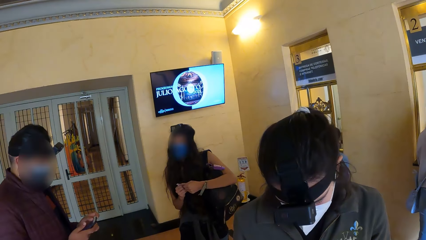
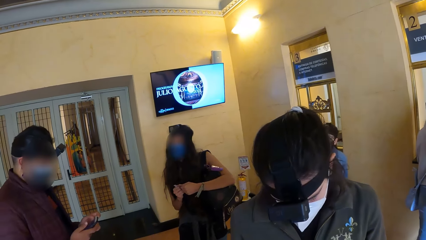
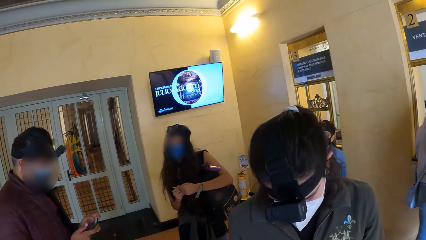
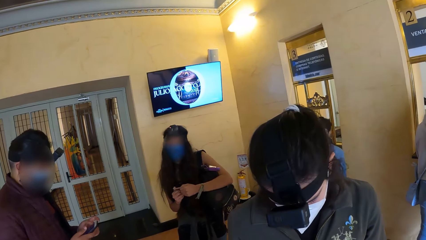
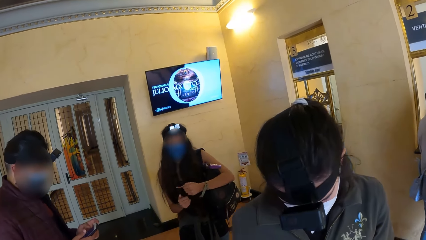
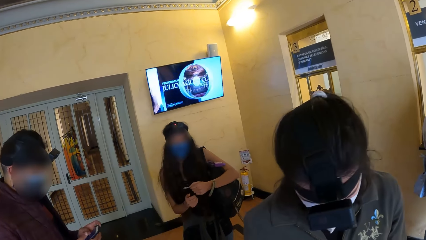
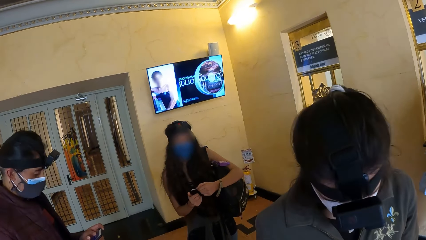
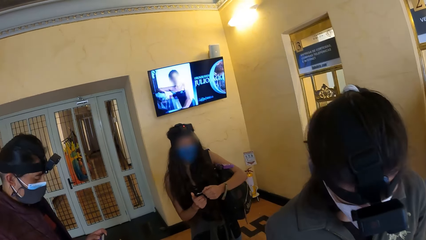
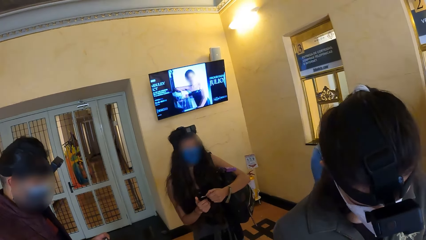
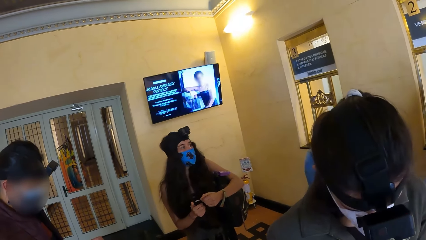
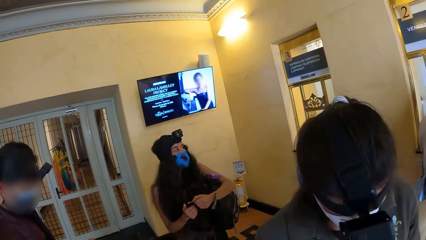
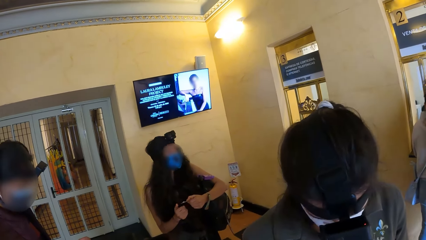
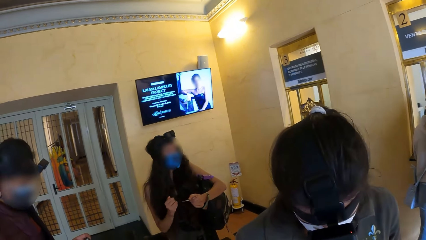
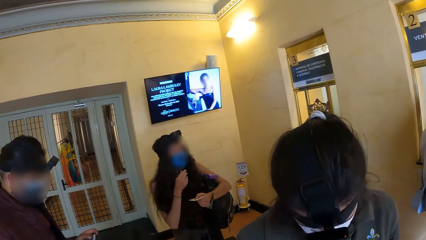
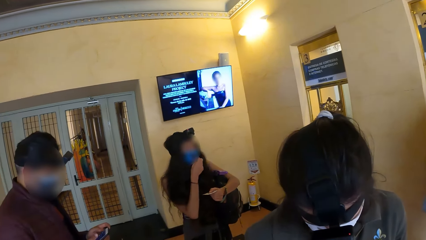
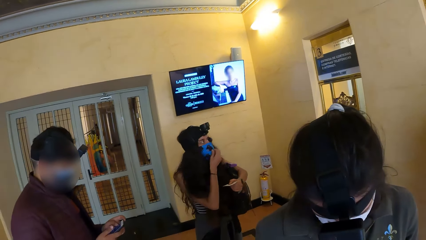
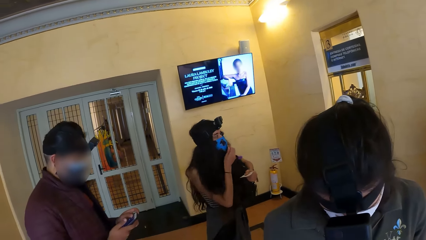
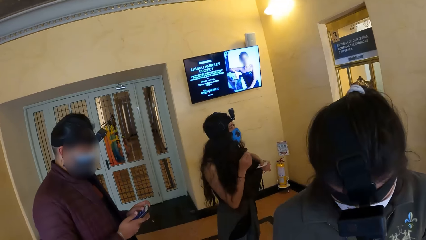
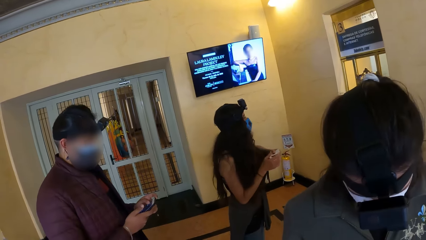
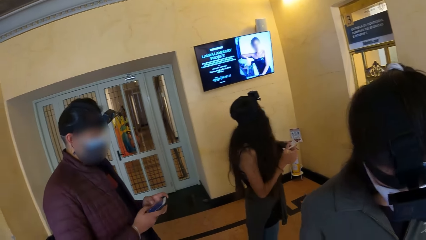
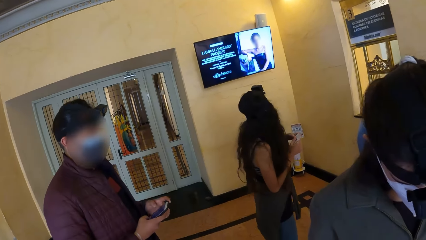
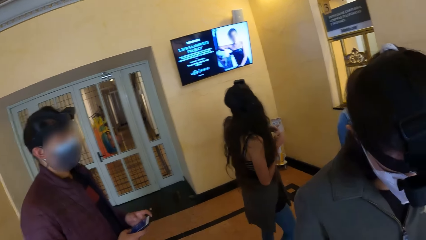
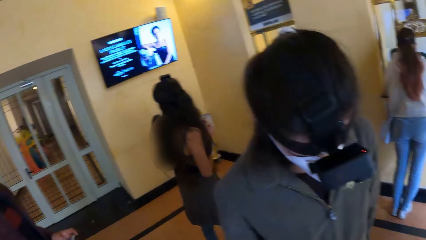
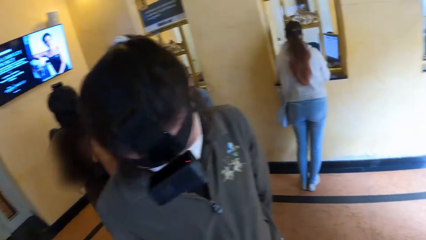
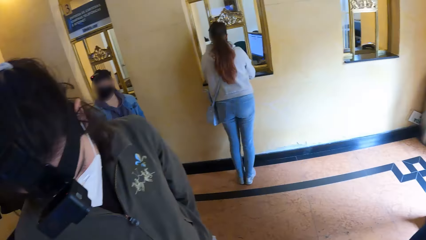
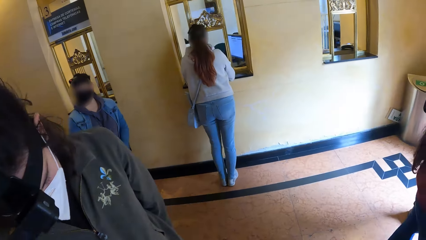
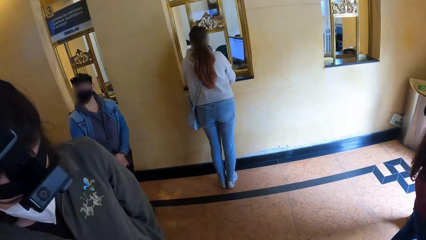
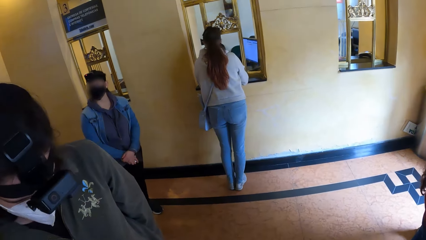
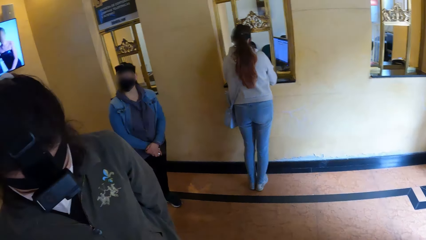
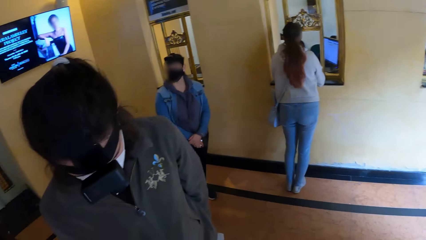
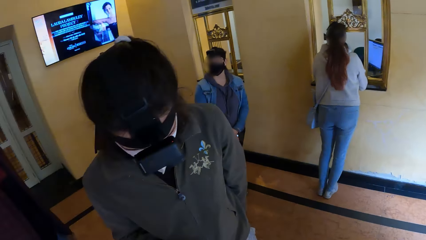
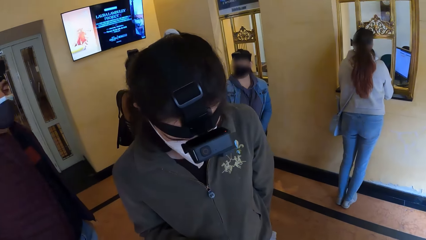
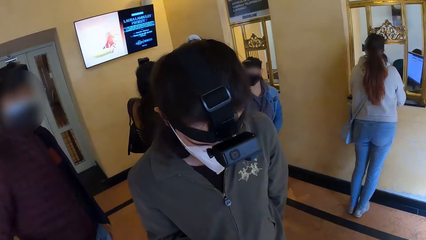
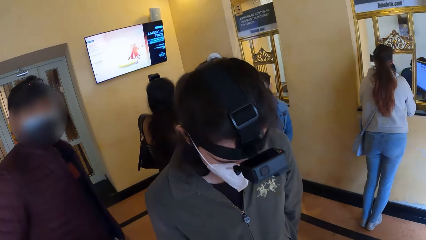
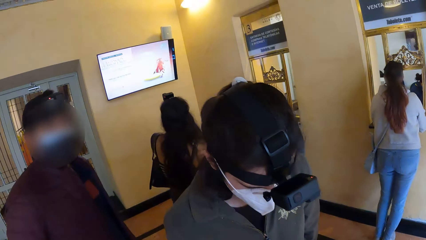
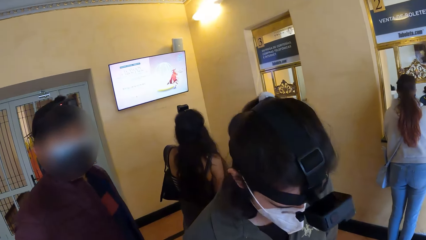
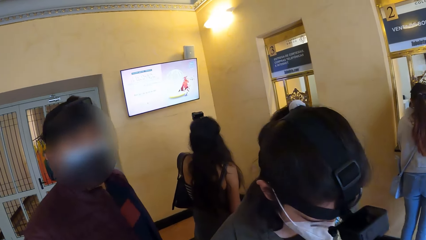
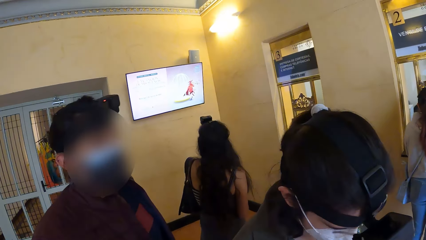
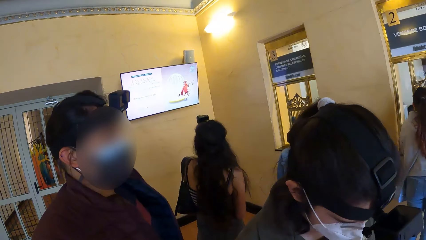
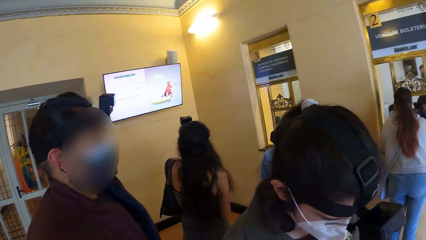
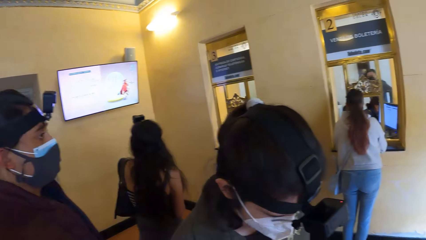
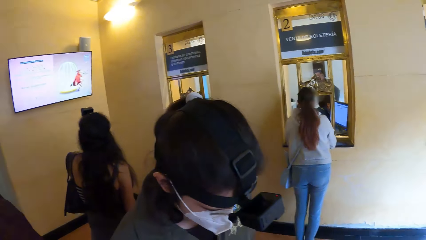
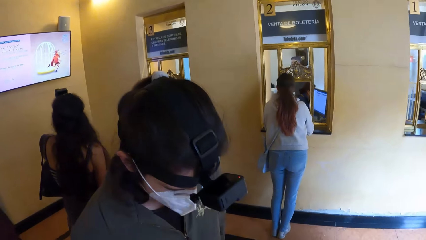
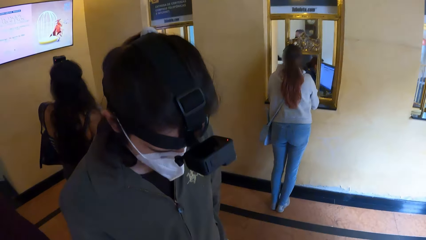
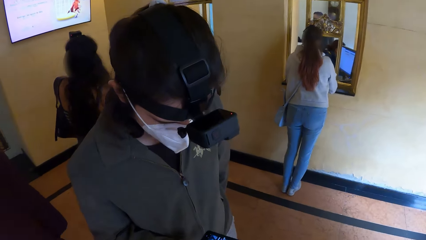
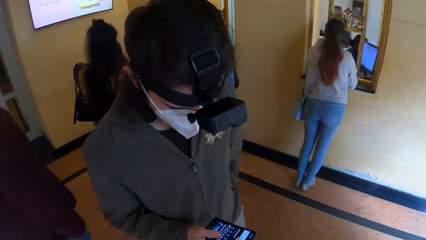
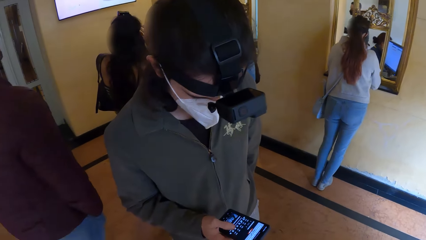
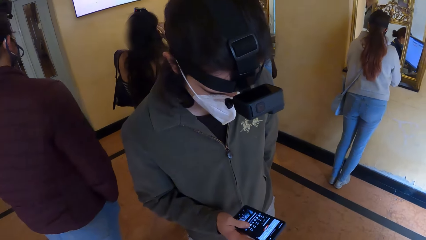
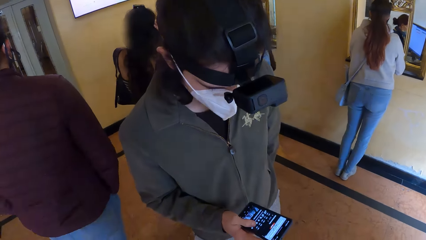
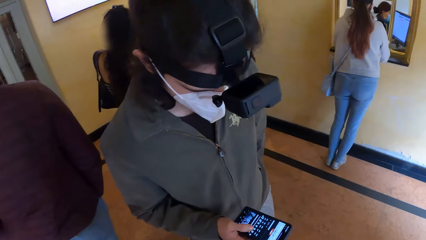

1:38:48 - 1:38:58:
A woman holds the paper with her left hand. The woman adjusts the facemask on her face with her right hand. A man operates the phone in his right hand with his left hand.

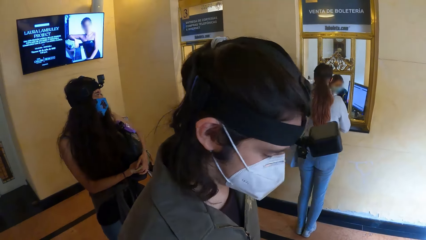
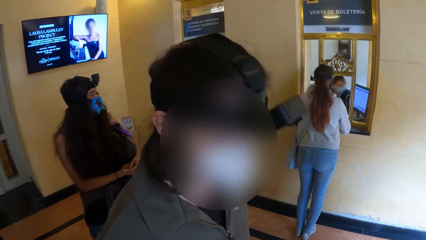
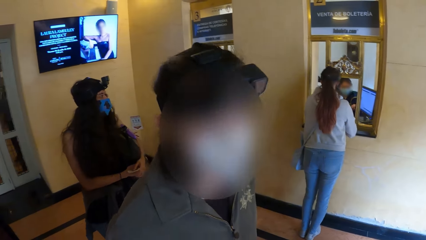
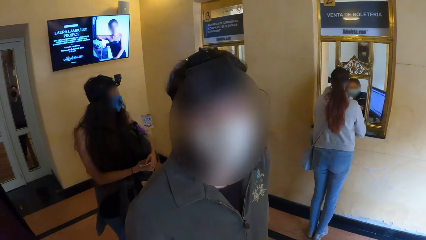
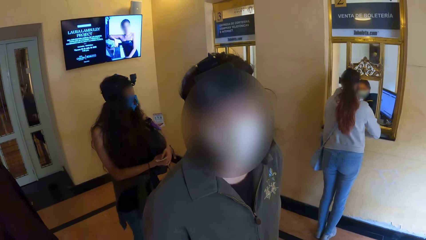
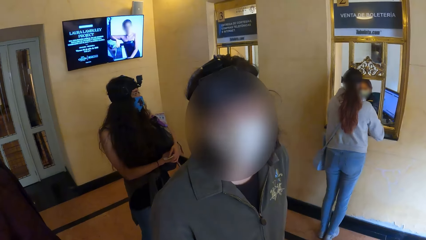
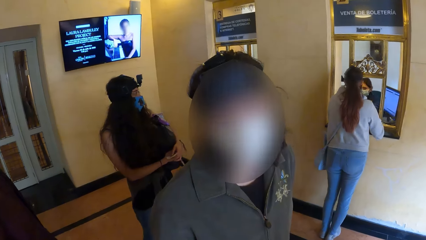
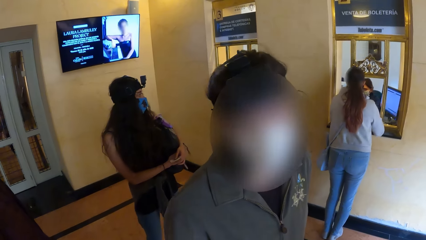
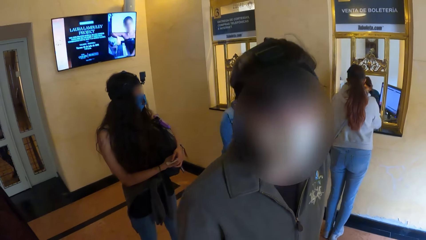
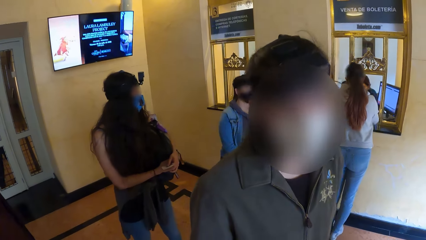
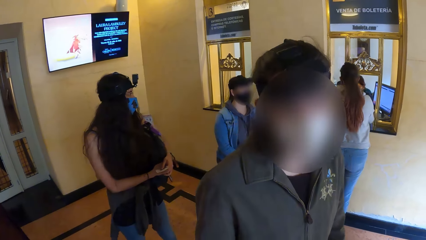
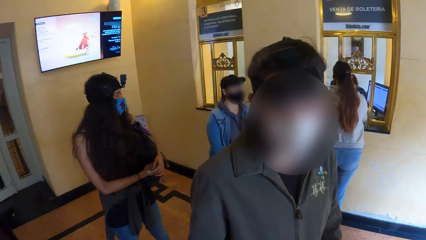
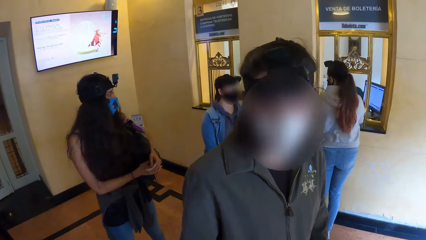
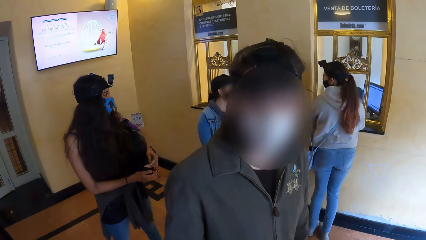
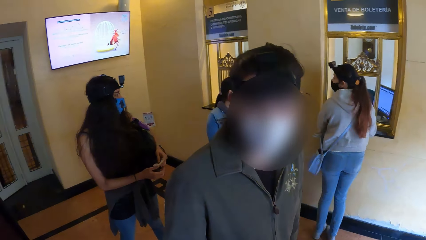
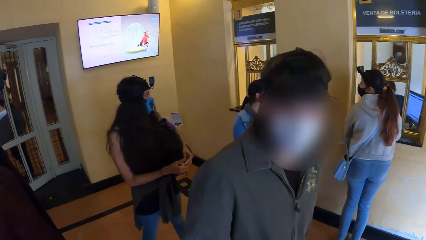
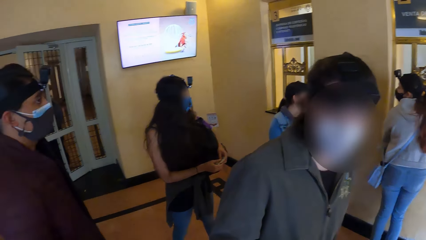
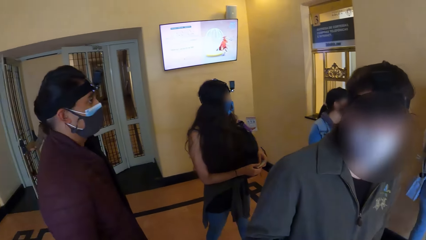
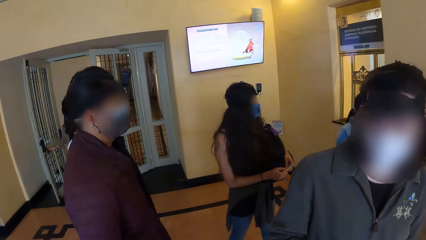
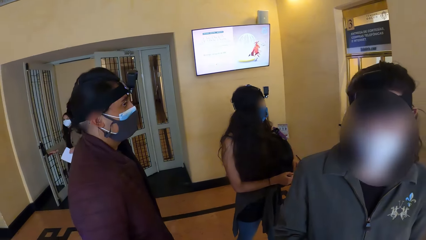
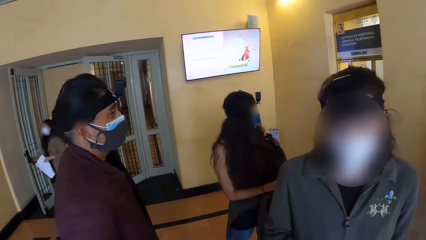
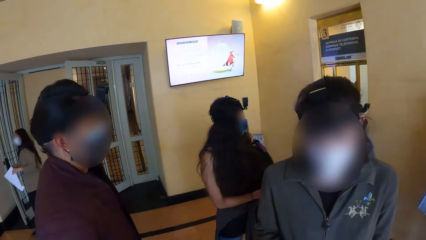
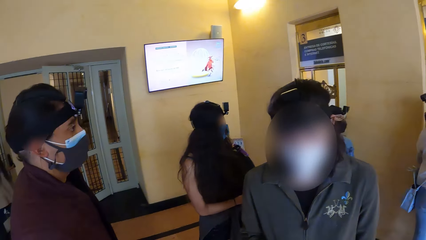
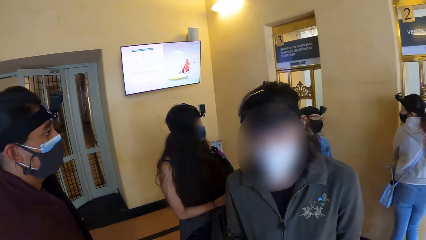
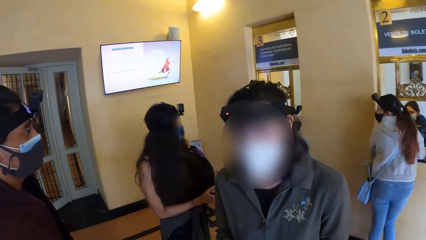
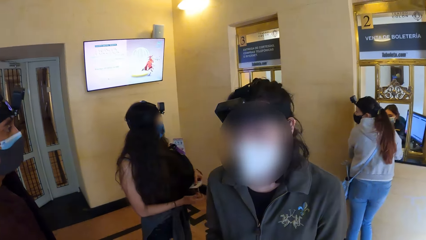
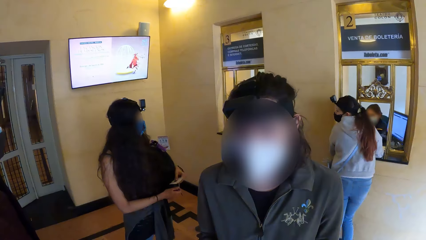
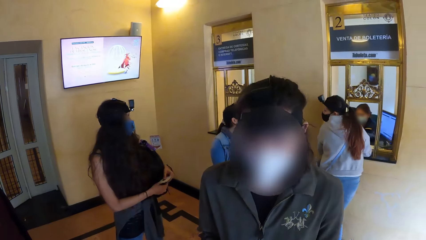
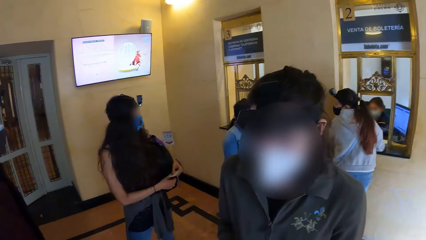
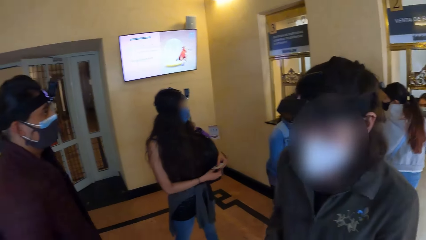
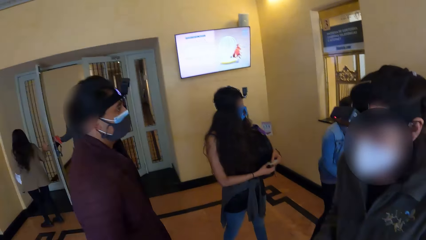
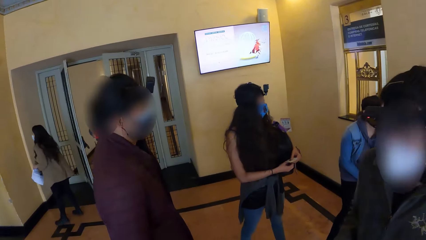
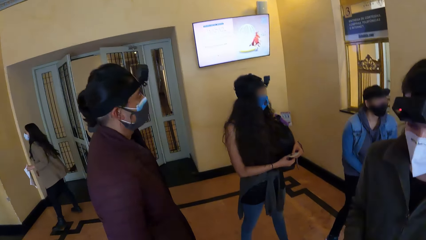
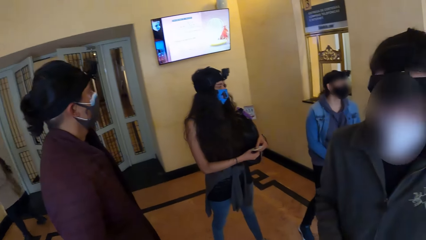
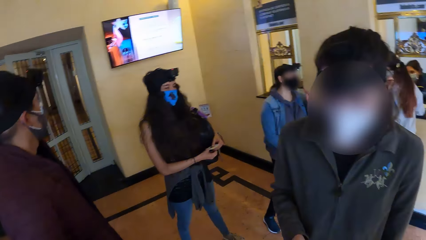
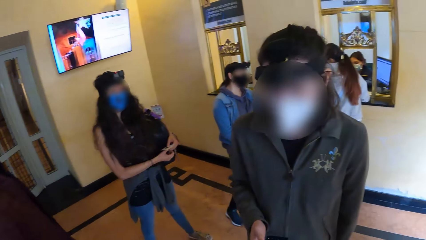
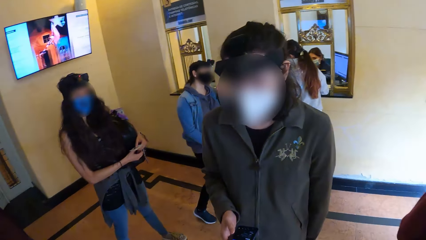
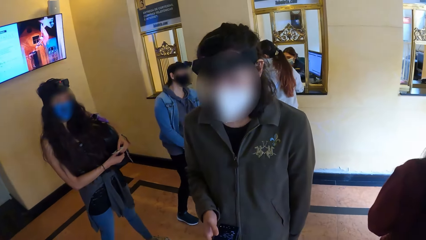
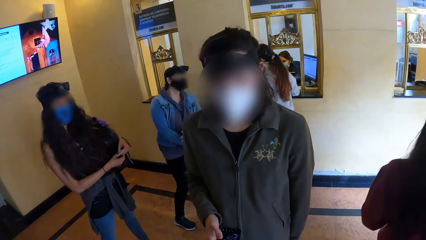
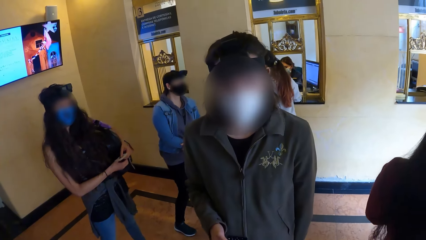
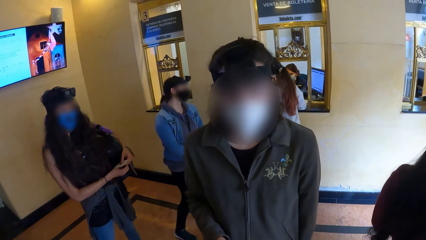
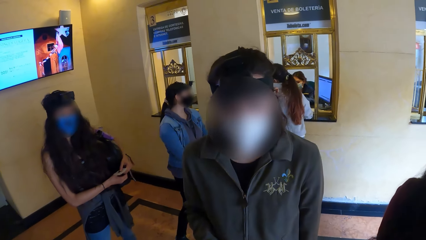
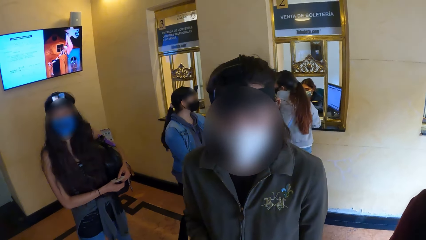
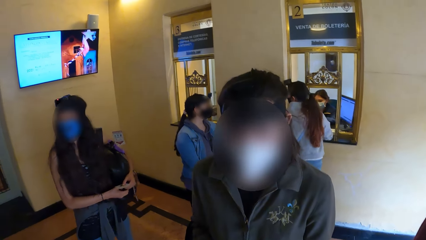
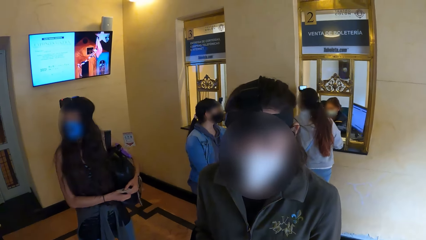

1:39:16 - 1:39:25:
A man interacts with the camera wearer. A woman walks past the camera wearer. The camera wearer looks around the room.
